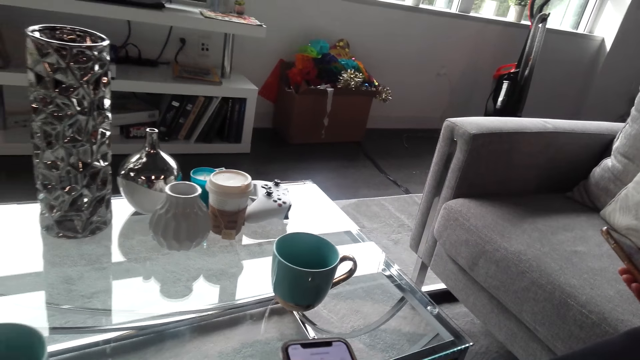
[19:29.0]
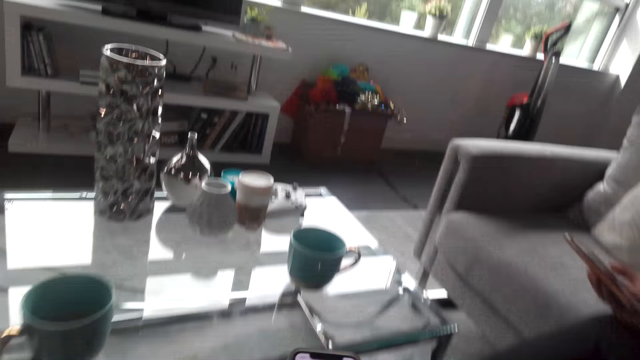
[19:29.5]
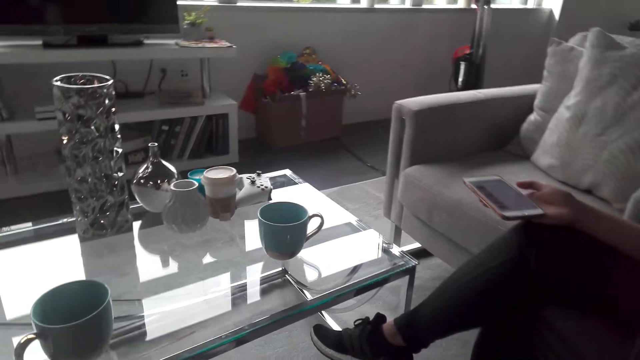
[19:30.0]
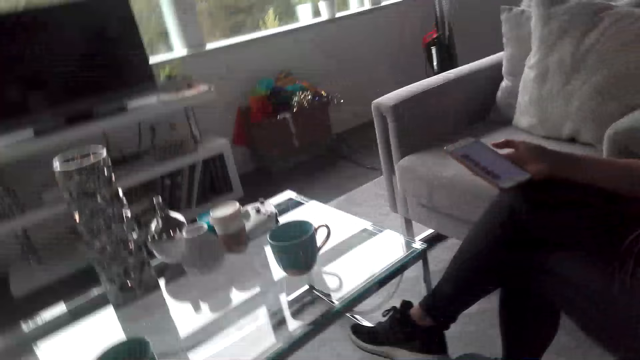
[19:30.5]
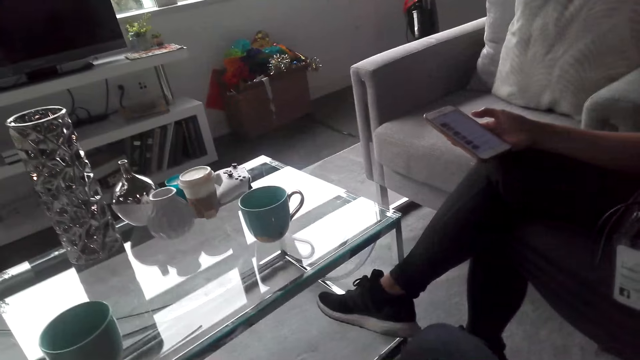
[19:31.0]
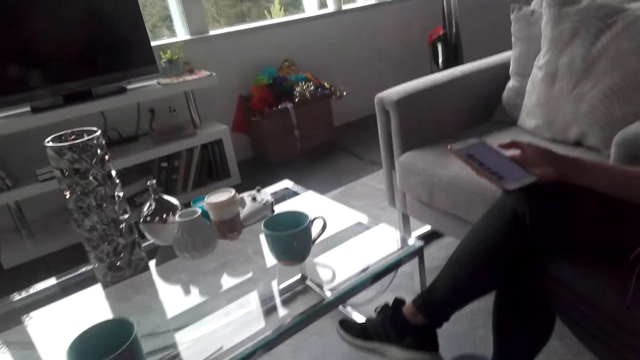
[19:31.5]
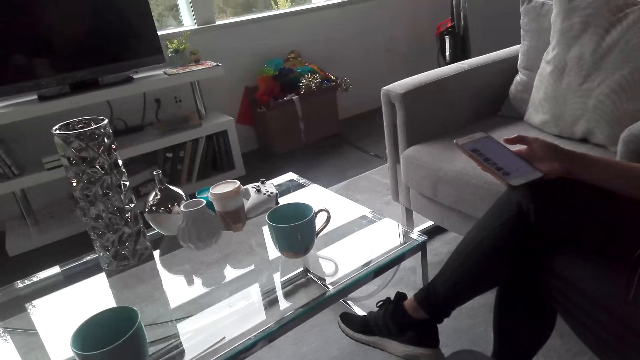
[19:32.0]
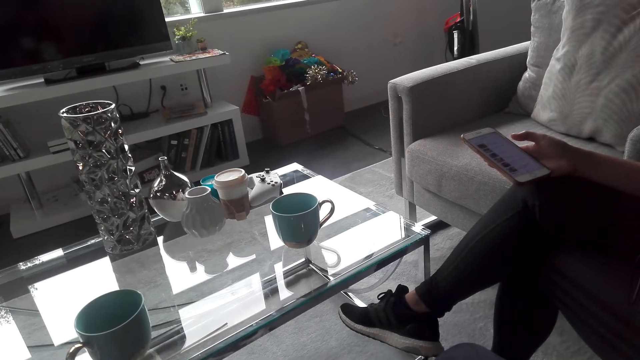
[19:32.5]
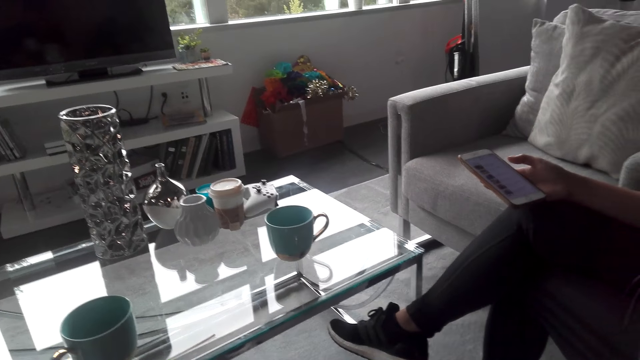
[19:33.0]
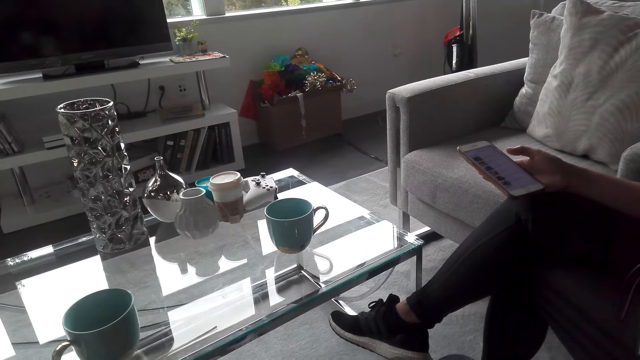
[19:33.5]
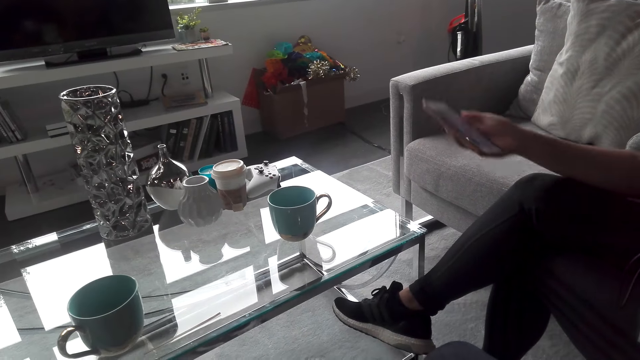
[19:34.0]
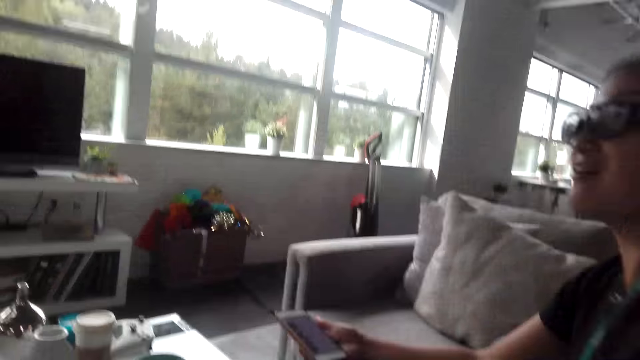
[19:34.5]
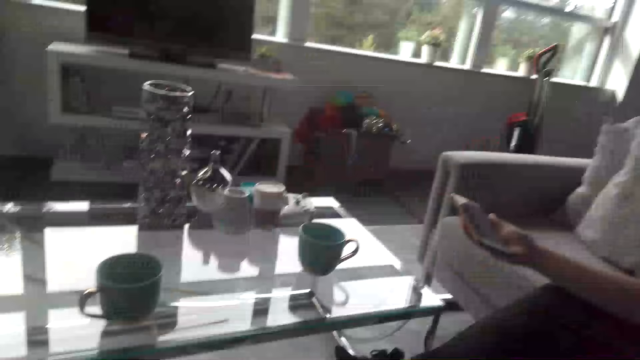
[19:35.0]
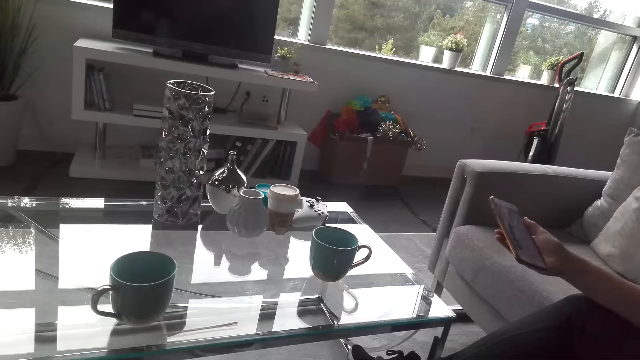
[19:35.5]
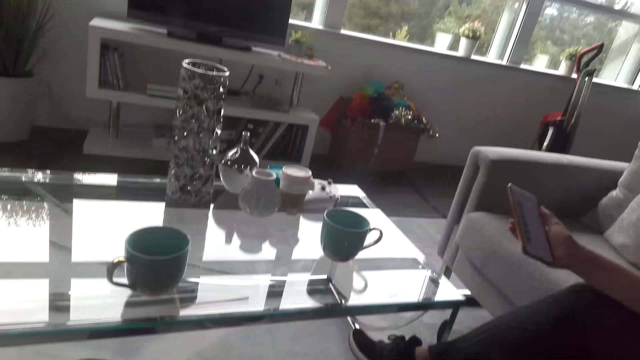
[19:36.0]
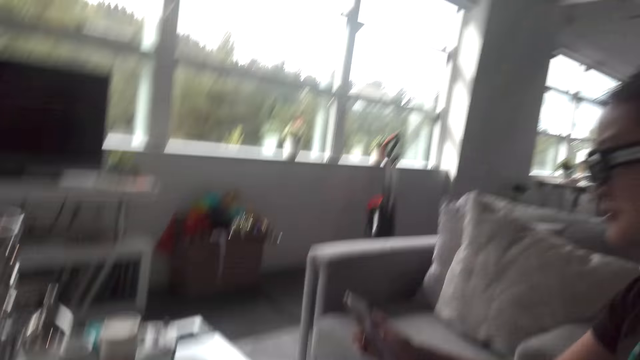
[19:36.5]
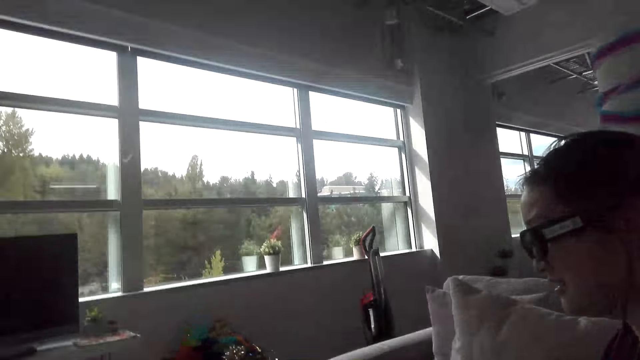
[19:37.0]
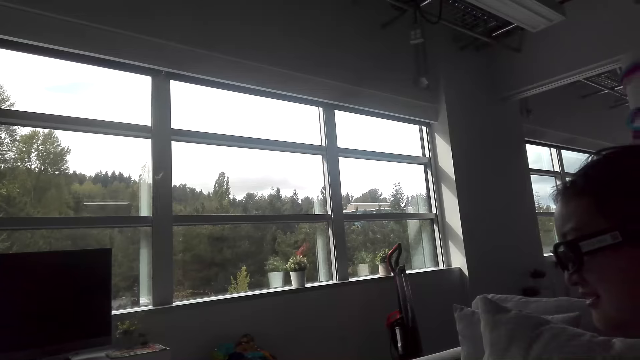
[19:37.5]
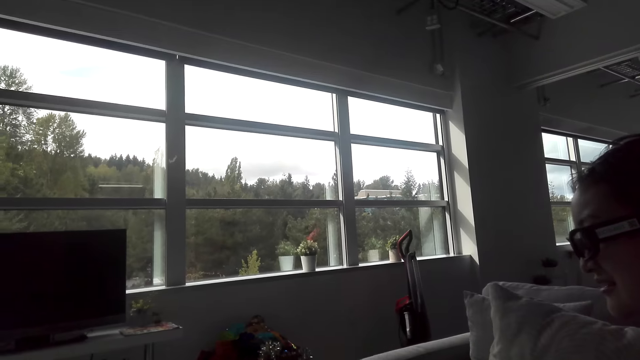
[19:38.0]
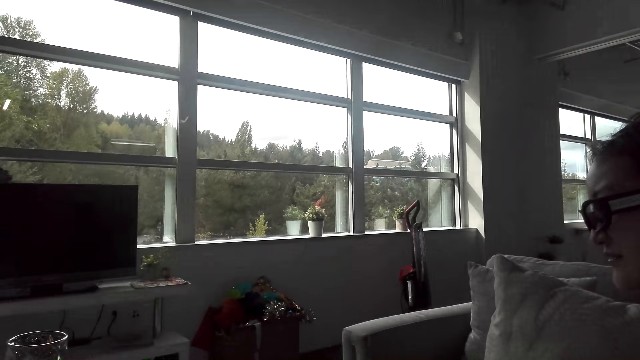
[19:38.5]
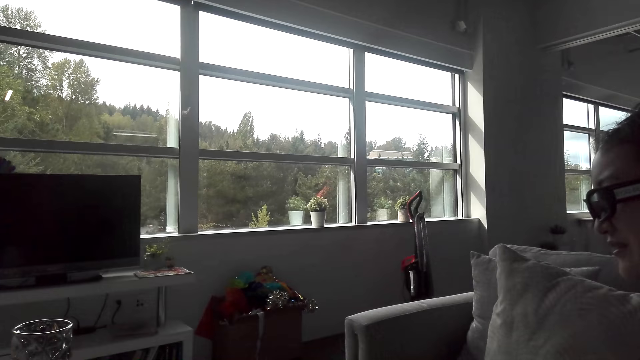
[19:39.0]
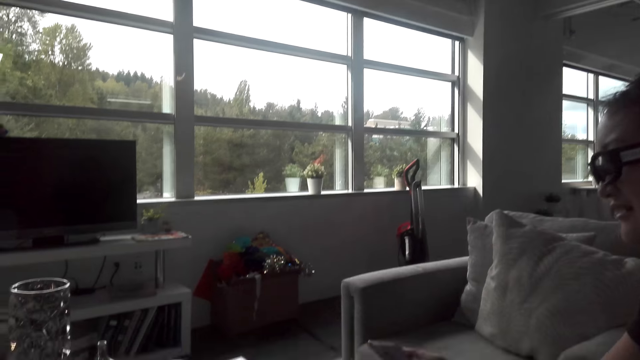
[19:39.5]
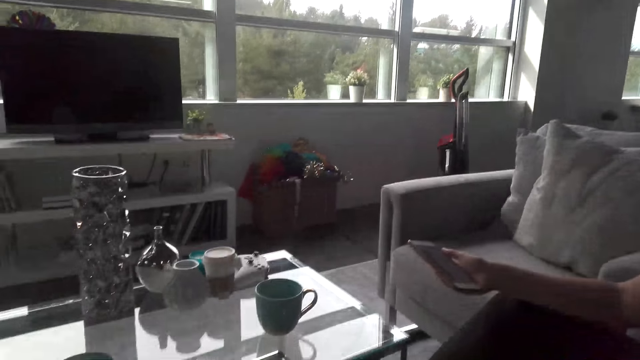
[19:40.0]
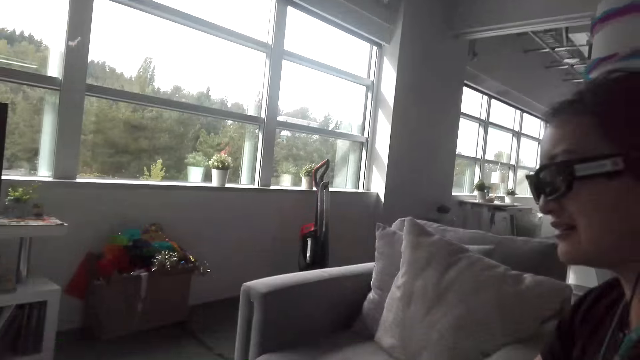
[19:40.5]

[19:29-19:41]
The camera wearer interacts with the lady.

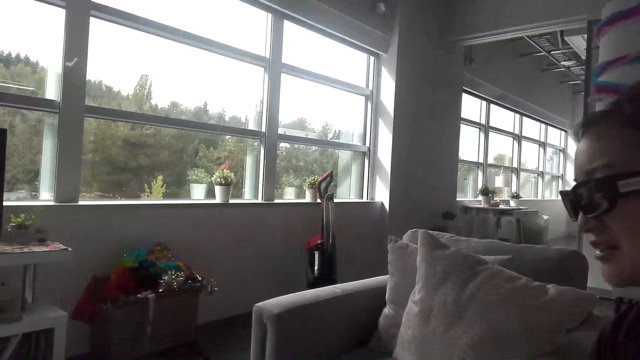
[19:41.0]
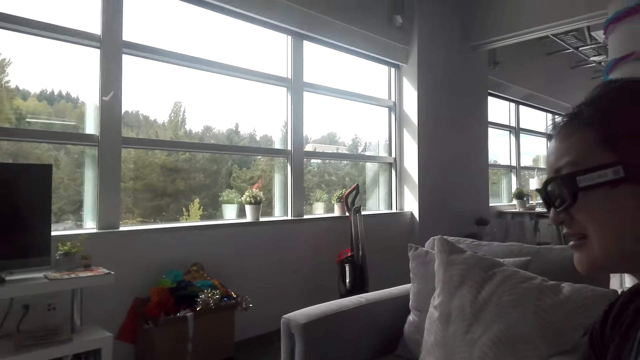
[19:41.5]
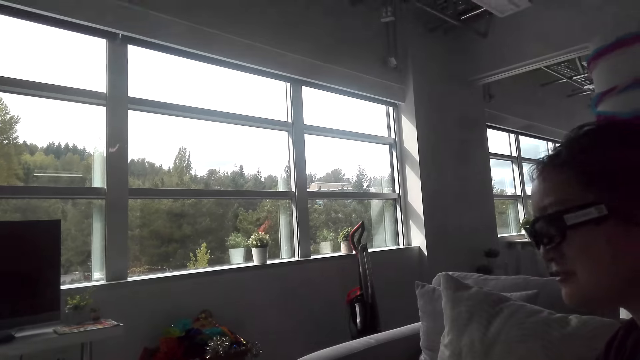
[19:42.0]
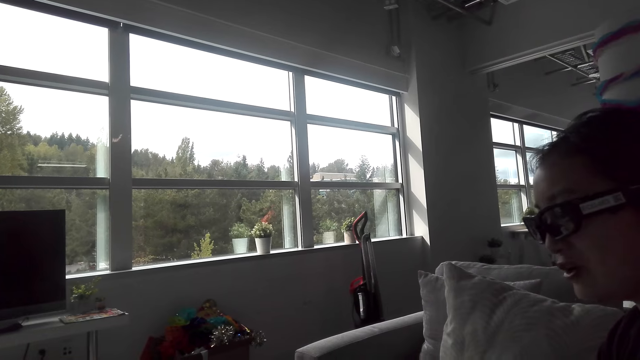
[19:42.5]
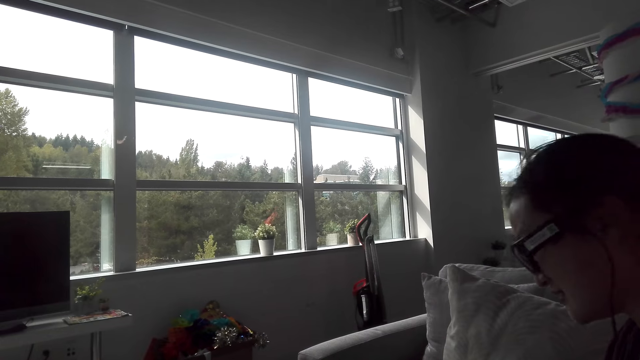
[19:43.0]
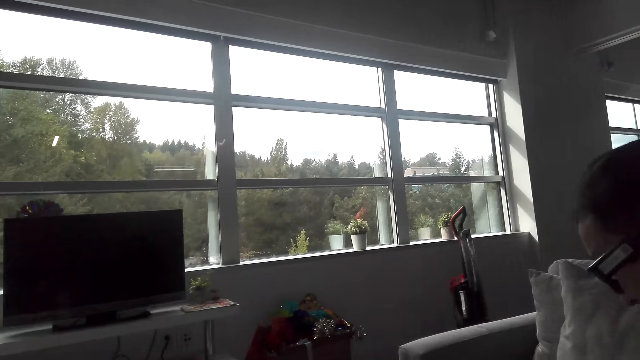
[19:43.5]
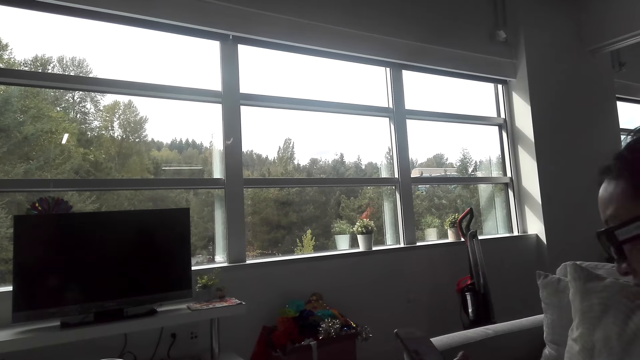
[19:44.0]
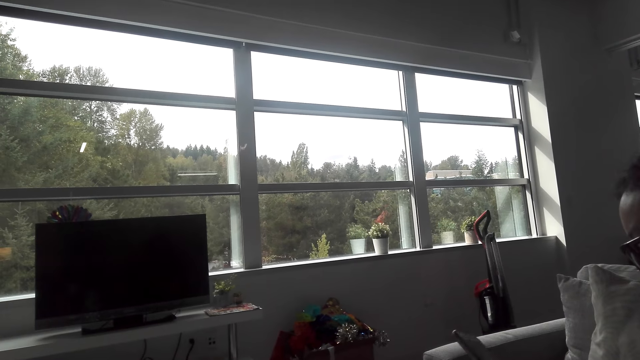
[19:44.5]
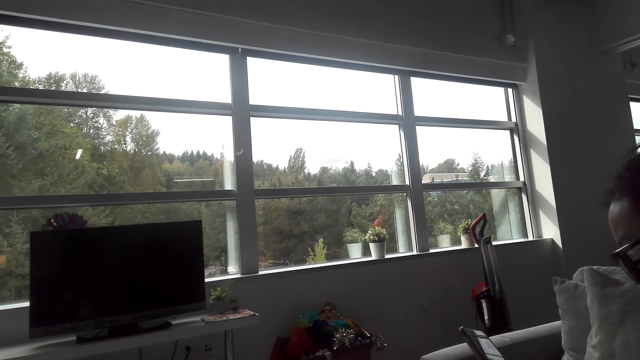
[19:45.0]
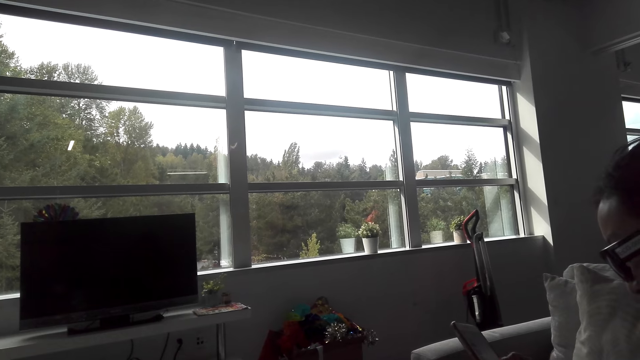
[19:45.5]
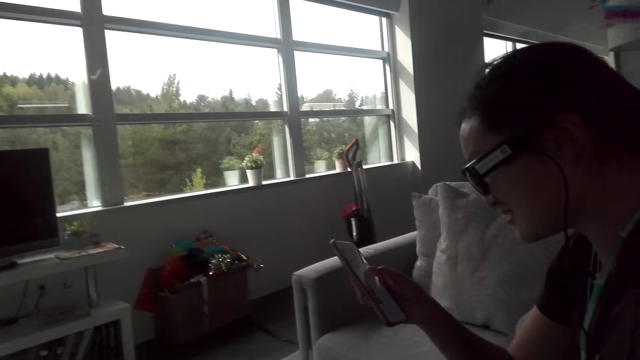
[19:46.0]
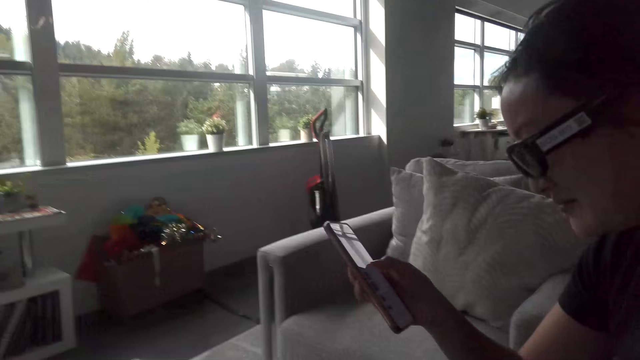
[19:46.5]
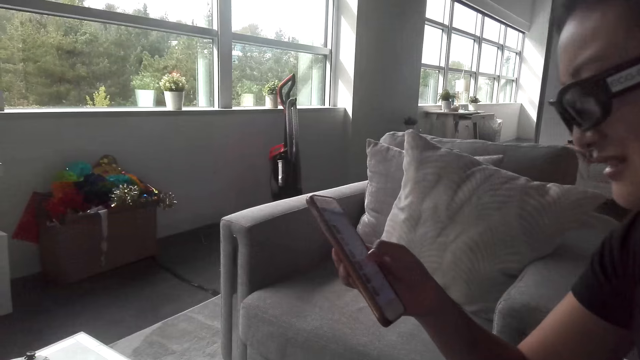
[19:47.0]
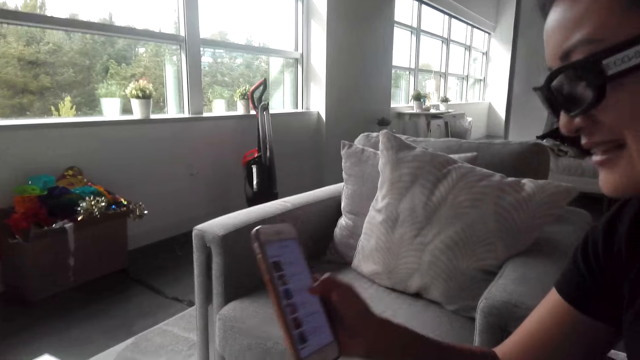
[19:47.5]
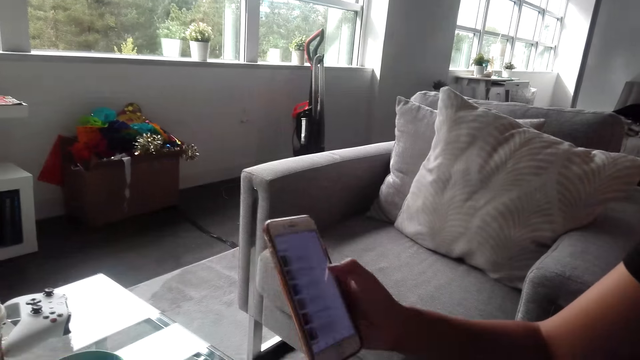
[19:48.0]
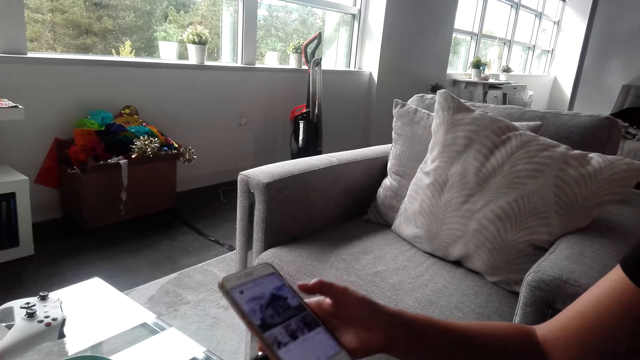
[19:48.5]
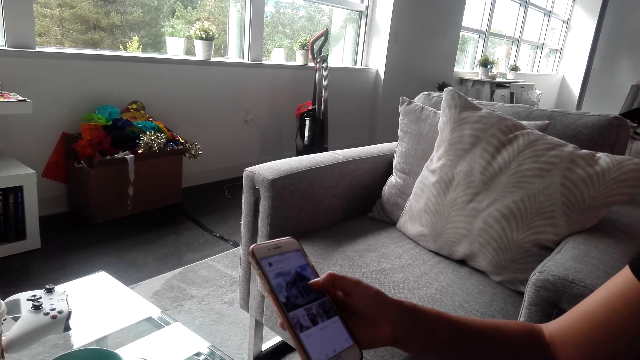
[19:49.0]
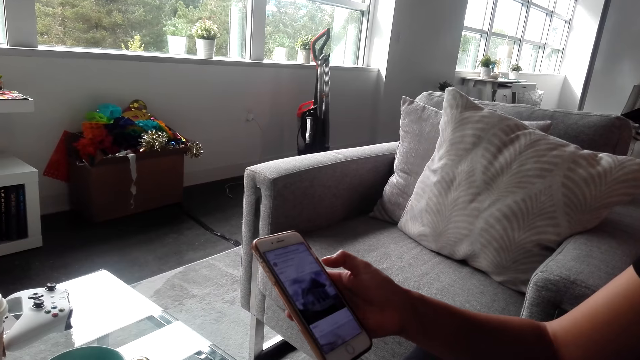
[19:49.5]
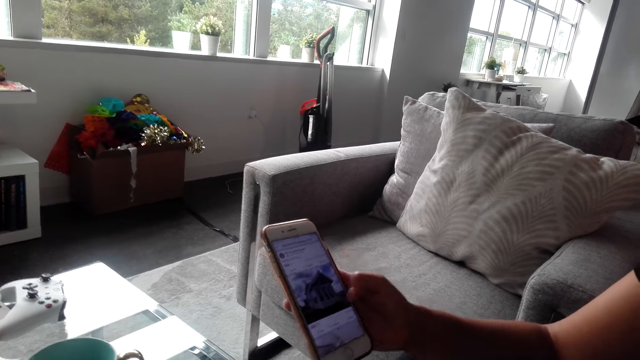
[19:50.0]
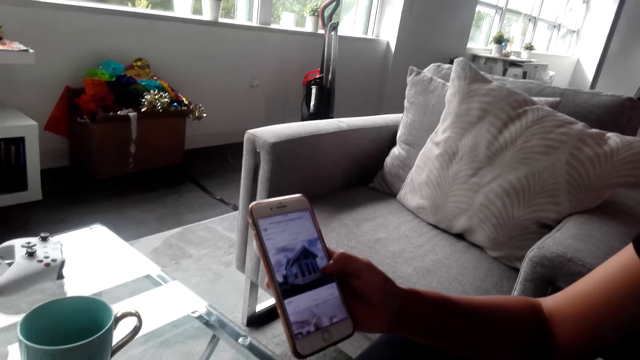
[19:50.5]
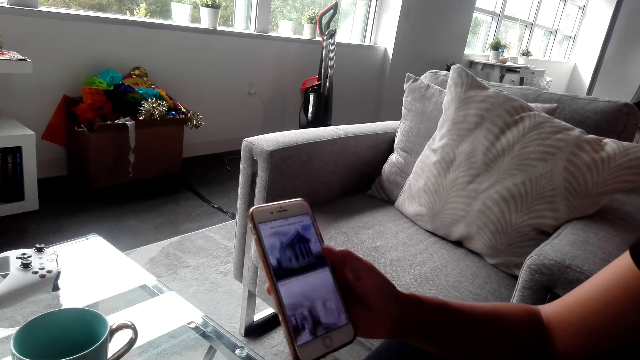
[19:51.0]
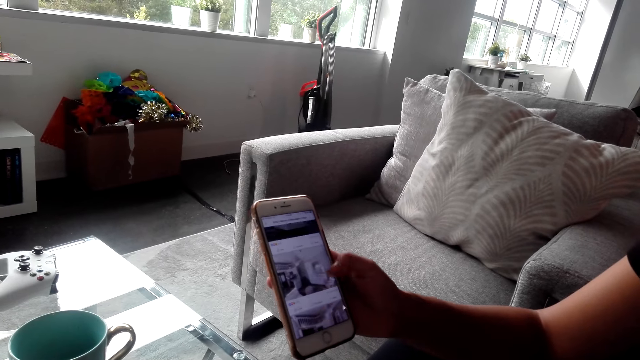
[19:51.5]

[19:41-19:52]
A lady uses the phone. The lady shows the camera wearer the phone.
